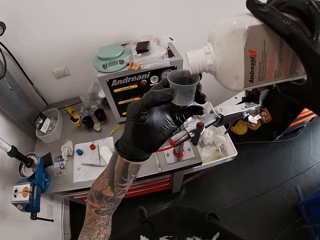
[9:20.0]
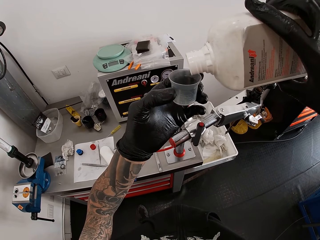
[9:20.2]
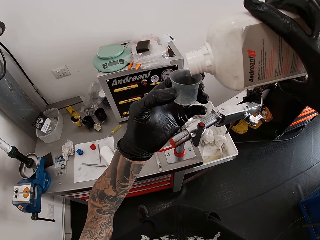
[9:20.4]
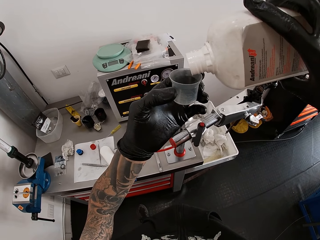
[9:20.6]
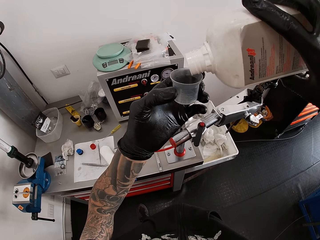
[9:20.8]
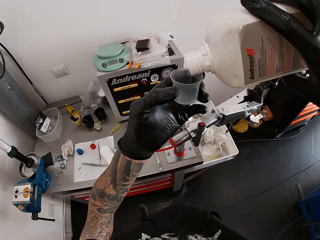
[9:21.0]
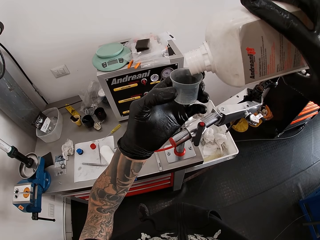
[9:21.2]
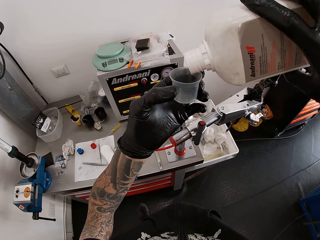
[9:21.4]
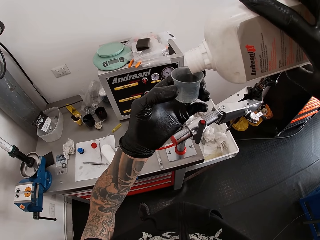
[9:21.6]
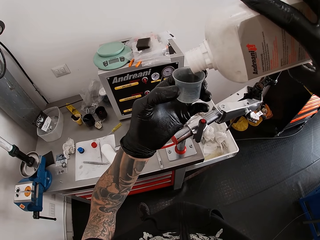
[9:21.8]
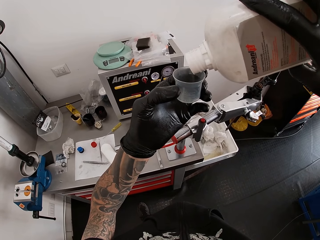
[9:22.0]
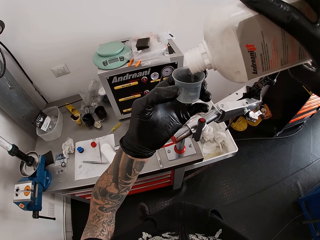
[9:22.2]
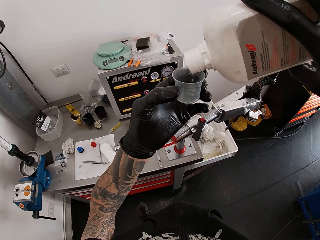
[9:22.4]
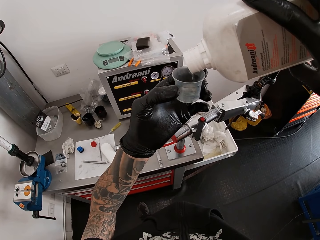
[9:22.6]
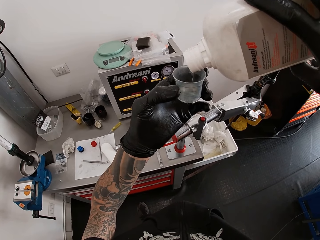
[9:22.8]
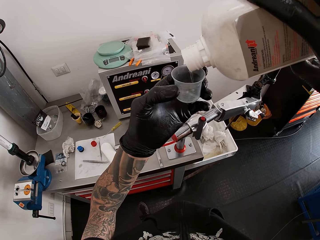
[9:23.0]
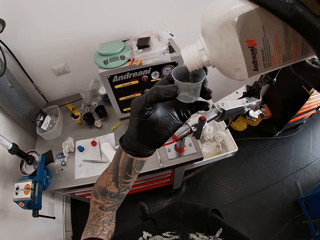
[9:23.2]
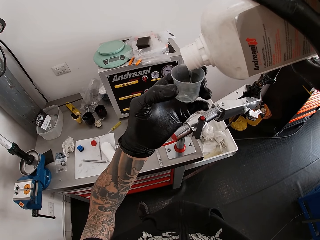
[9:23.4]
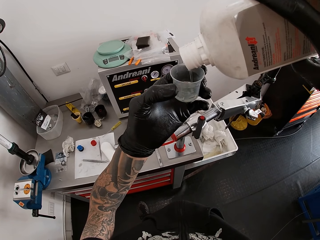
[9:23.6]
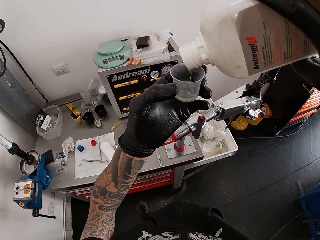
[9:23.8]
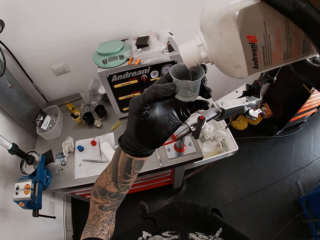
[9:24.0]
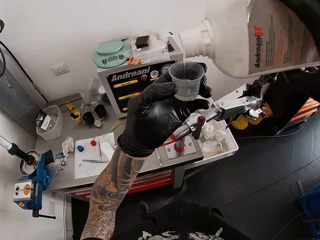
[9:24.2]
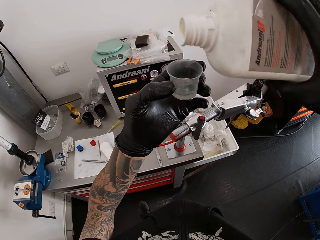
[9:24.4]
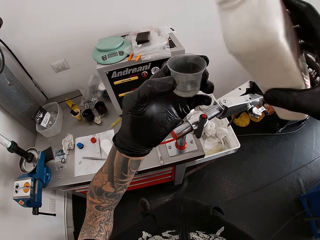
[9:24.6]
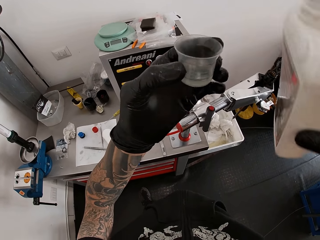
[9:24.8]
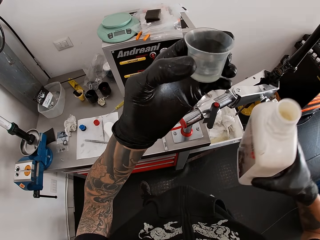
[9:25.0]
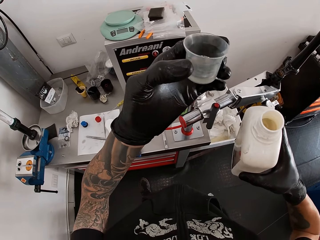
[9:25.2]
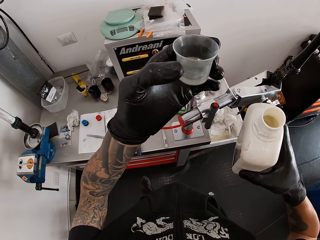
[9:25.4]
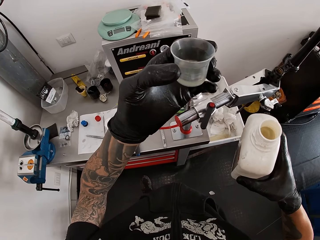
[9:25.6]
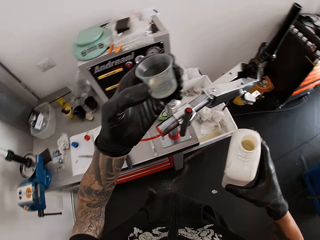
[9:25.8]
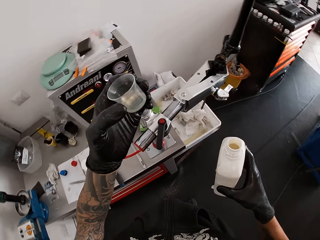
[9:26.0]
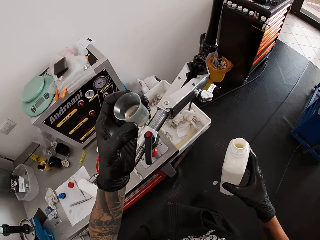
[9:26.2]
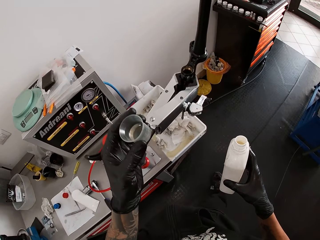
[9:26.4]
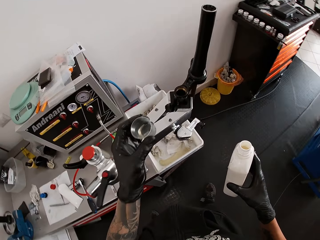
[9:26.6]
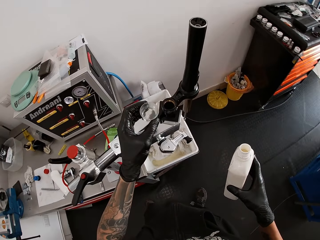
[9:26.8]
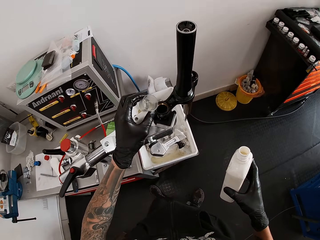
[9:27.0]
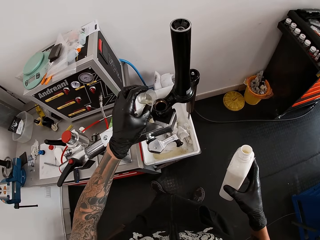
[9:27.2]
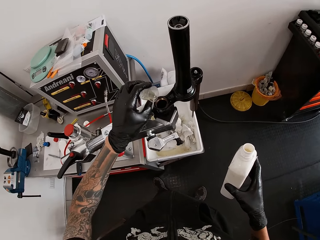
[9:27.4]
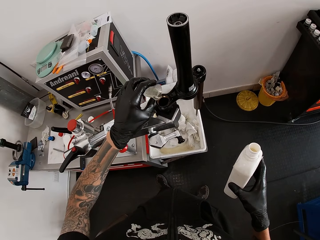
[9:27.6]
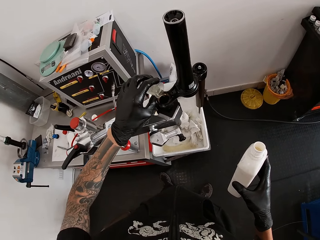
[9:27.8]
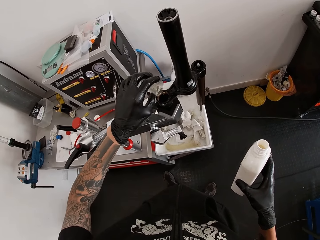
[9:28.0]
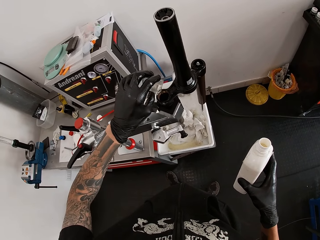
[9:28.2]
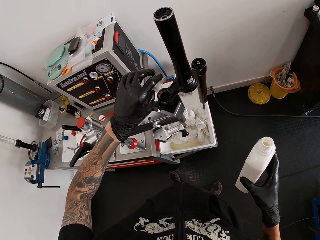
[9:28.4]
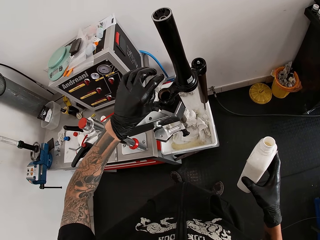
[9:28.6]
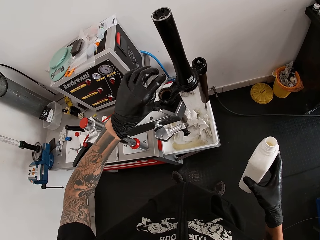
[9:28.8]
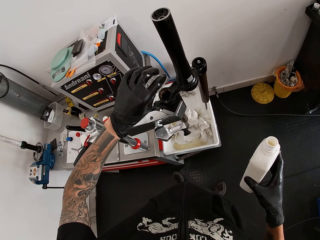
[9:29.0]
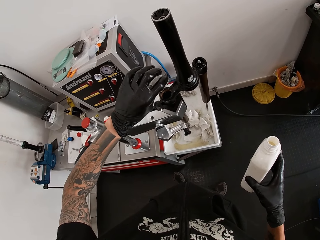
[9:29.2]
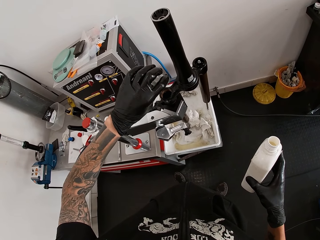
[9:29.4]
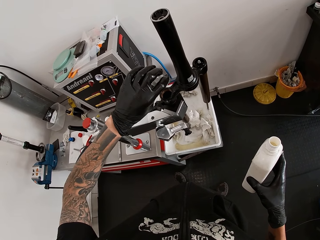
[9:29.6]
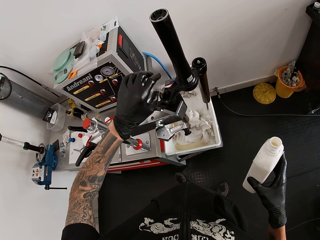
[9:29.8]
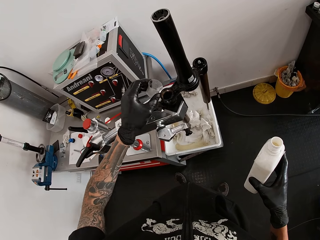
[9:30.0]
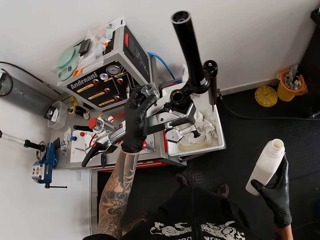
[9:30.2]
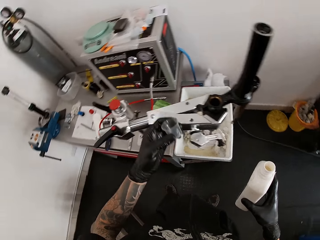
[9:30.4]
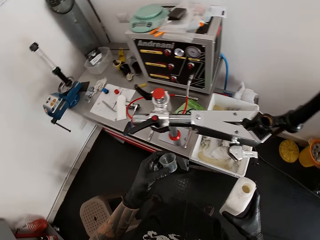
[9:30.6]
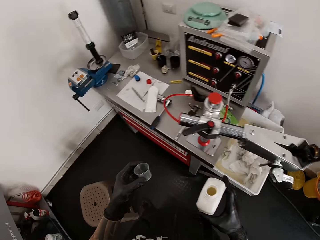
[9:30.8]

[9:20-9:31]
The camera wearer pours some fluid from the bottle of fork fluid into the container in his left hand. He pours the fluid into the vacuum pump with his left hand.

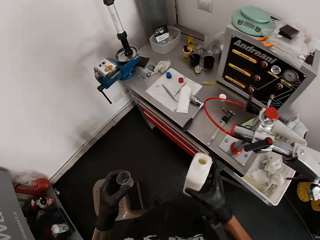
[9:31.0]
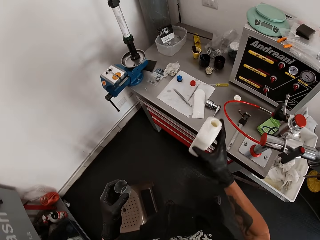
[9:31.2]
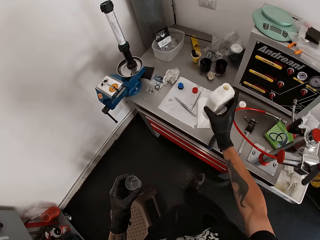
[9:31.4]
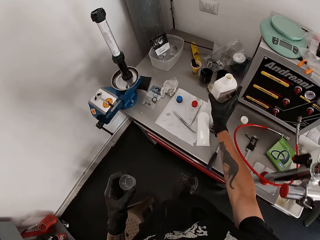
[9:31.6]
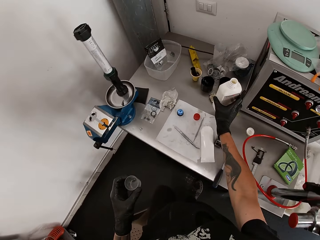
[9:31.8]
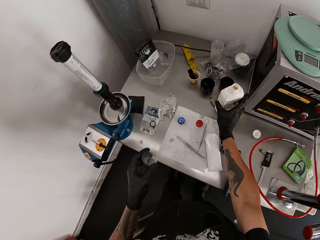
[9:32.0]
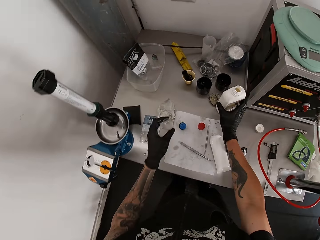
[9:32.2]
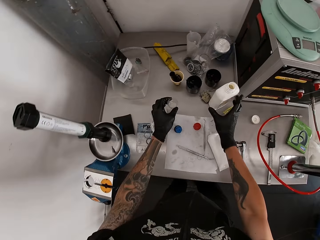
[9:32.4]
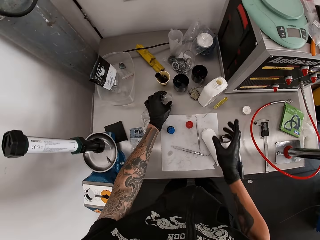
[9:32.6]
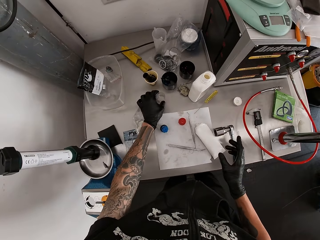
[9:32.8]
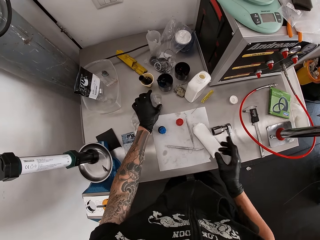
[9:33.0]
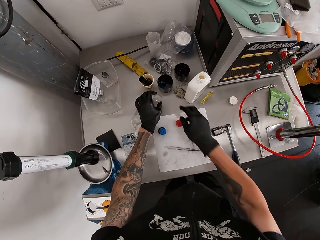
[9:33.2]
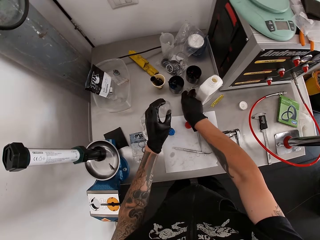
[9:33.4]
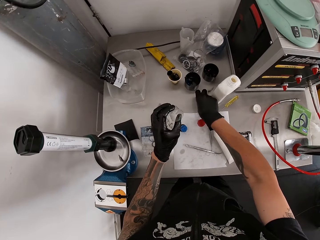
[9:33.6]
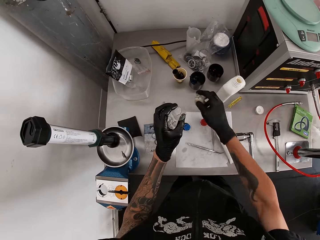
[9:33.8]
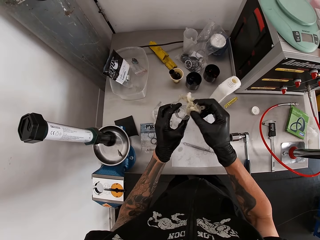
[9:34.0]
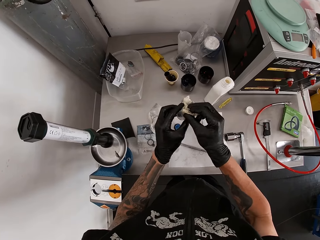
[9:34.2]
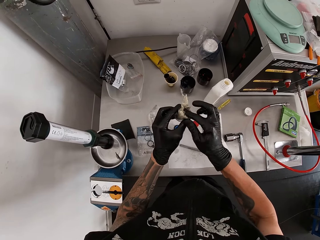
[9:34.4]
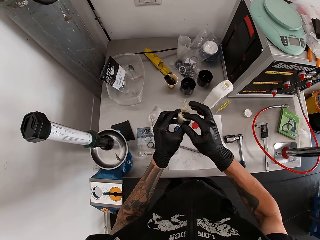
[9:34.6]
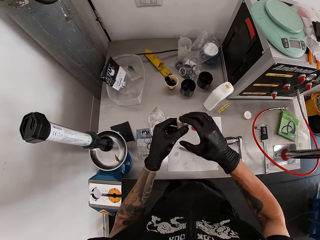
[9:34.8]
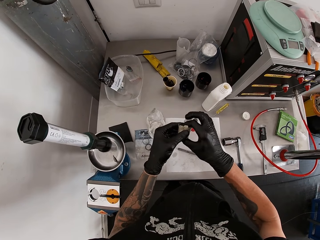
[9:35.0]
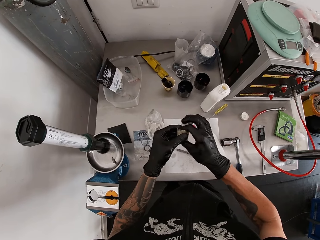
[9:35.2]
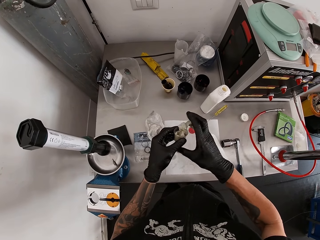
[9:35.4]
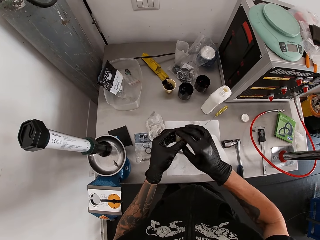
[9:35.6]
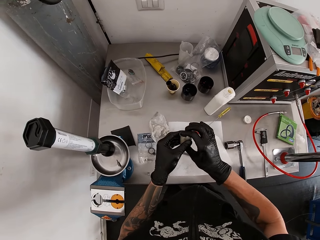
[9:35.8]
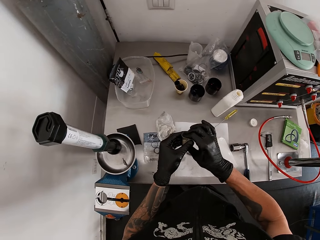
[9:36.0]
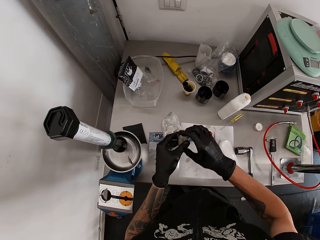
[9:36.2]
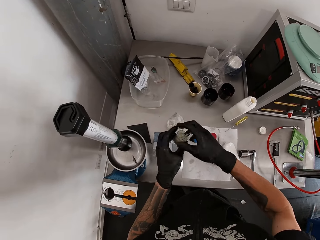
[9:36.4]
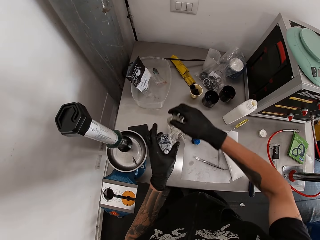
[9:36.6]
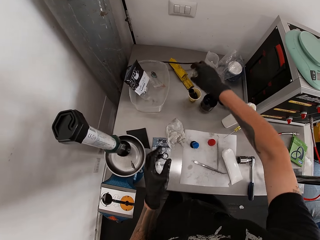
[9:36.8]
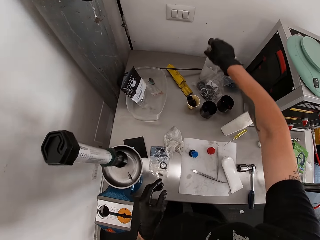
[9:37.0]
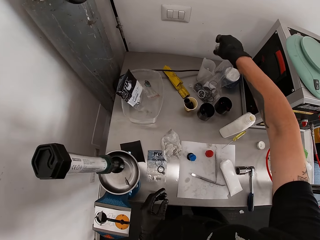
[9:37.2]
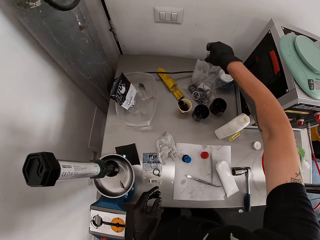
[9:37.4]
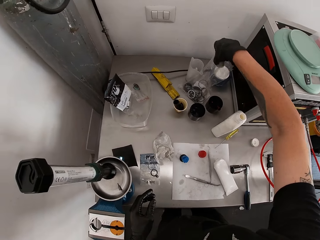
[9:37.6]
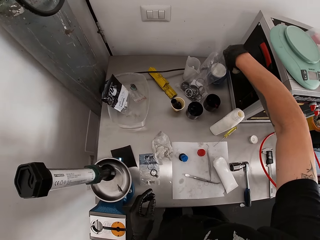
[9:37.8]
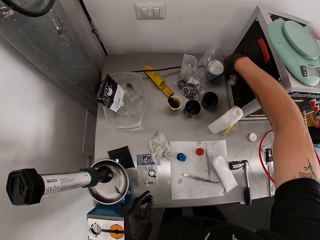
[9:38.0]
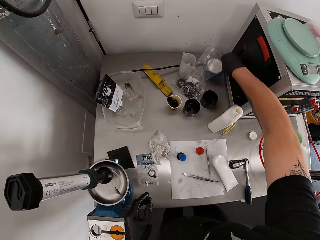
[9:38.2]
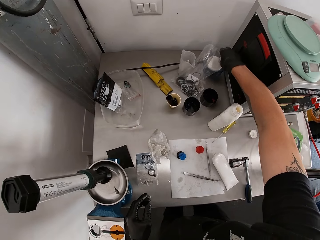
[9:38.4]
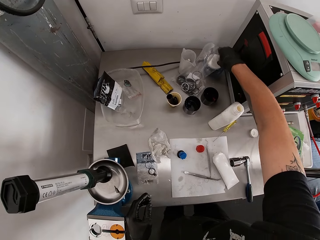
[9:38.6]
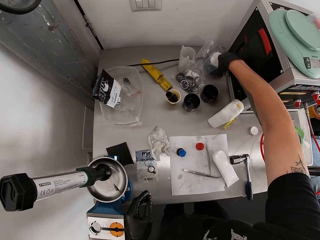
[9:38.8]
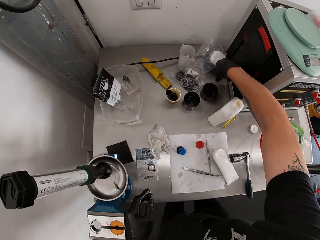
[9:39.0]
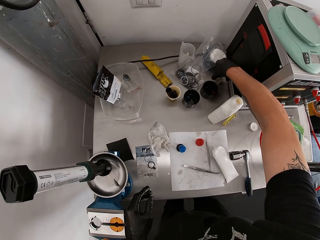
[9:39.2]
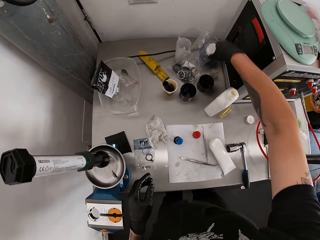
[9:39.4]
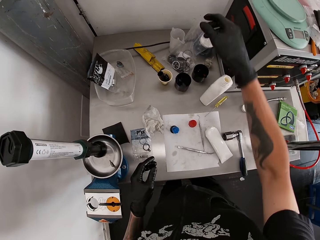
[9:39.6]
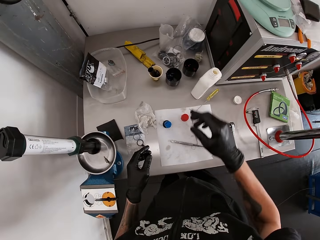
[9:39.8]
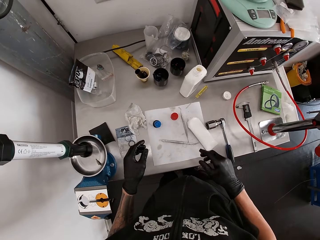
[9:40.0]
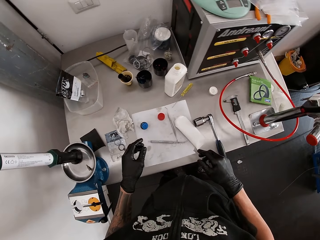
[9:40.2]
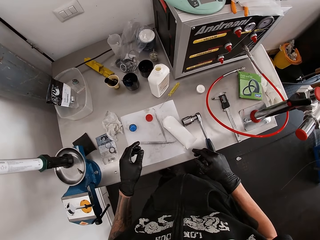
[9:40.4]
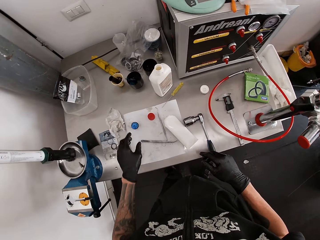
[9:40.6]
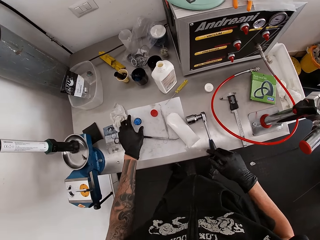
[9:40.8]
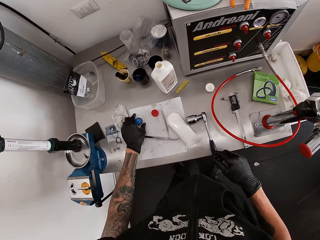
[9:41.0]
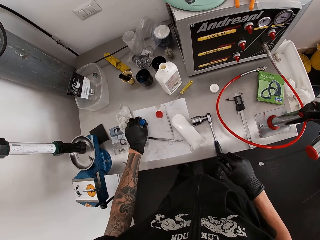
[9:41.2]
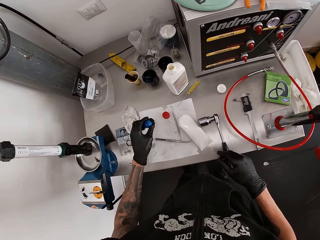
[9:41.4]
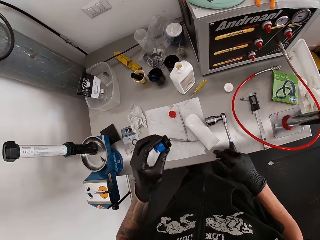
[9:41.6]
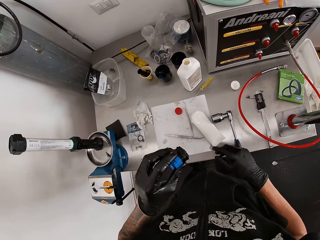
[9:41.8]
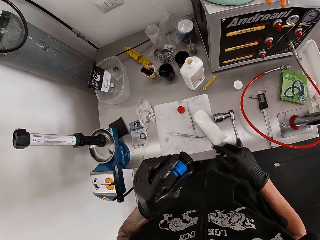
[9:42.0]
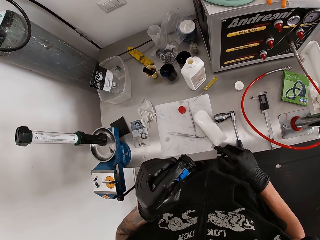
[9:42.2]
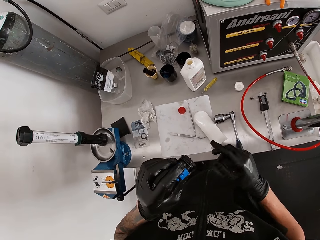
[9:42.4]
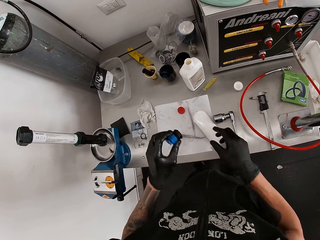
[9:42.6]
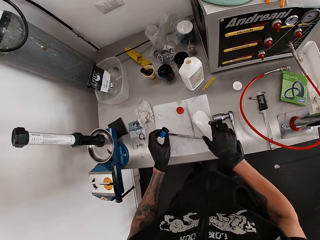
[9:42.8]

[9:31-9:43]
The camera wearer places the bottle of fork fluid on the table with his right hand. He places the container or cup on the table with his left hand. He picks up the container from the table with his left hand. He picks up the tissue from the table with his right hand. He puts the tissue in his right hand into the container. He wipes off the cup with the used tissue. He transfers the container from his left hand to his right hand. He places the container on the table with his right hand. He picks up a blue object from the table with his left hand.
